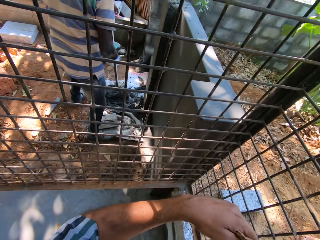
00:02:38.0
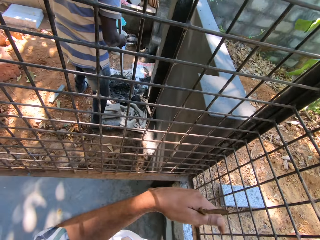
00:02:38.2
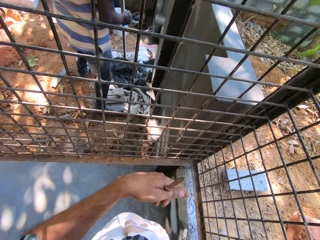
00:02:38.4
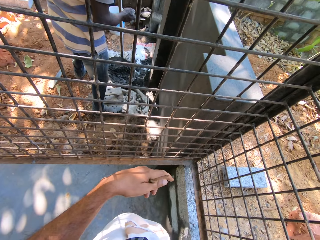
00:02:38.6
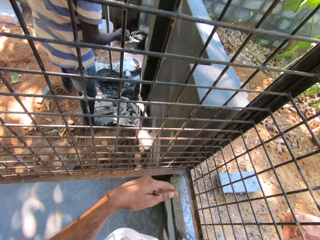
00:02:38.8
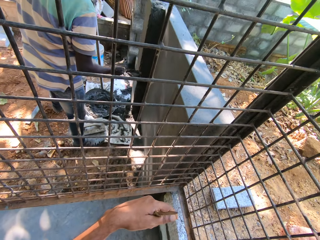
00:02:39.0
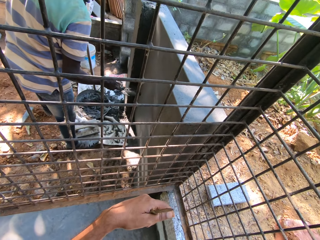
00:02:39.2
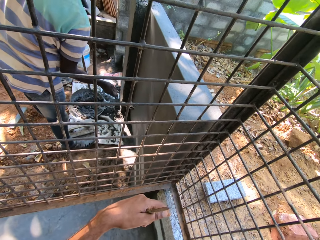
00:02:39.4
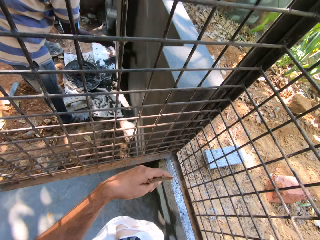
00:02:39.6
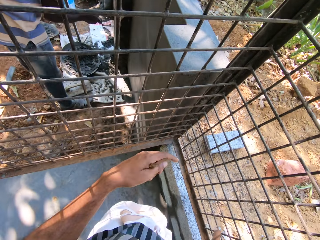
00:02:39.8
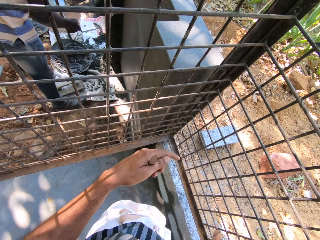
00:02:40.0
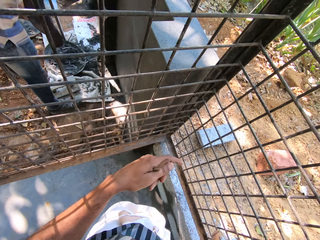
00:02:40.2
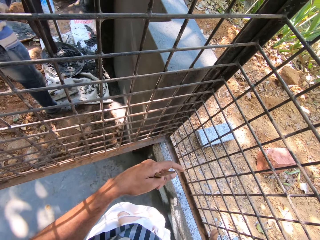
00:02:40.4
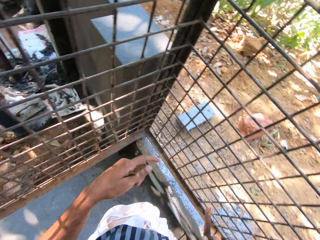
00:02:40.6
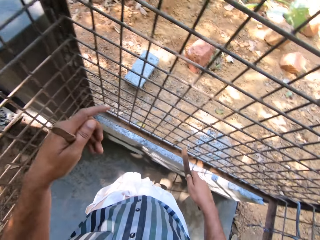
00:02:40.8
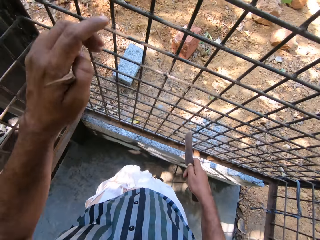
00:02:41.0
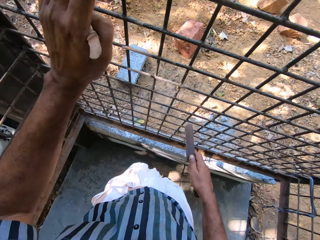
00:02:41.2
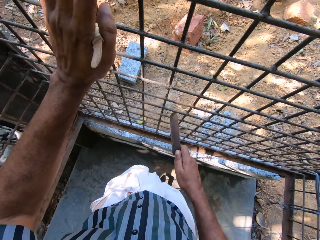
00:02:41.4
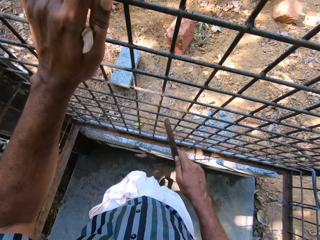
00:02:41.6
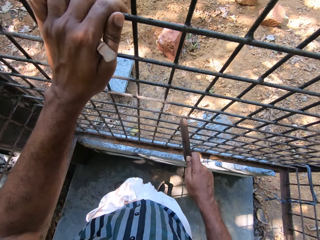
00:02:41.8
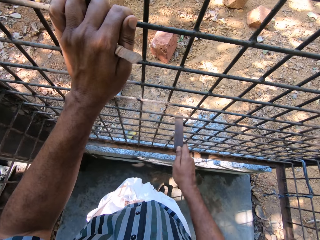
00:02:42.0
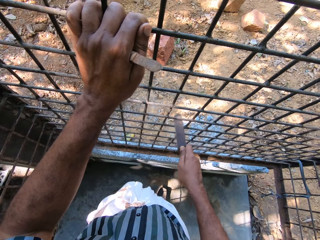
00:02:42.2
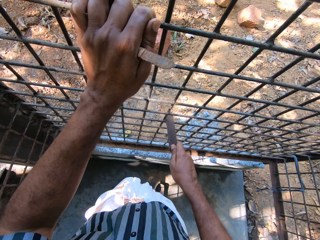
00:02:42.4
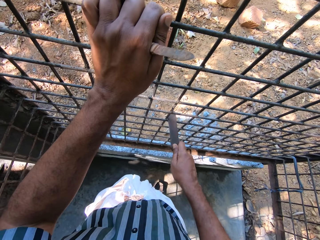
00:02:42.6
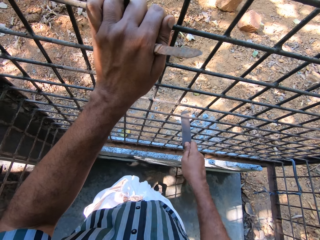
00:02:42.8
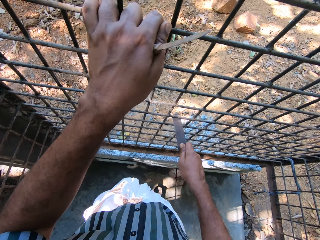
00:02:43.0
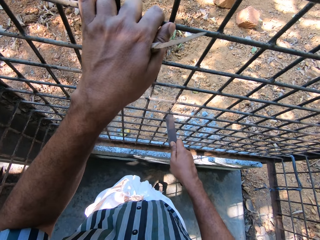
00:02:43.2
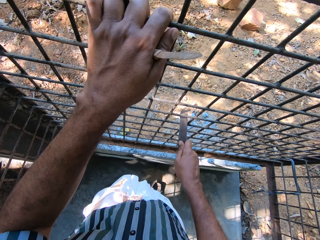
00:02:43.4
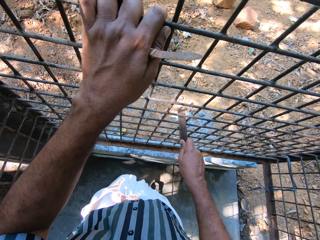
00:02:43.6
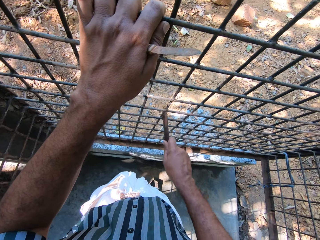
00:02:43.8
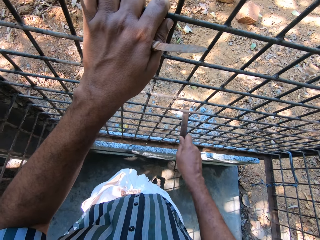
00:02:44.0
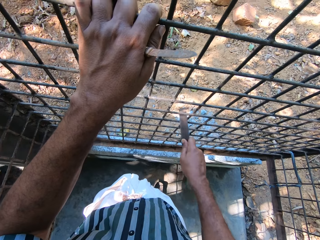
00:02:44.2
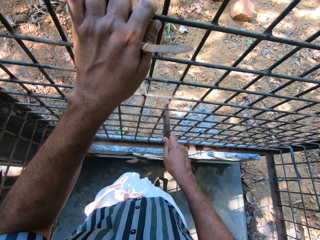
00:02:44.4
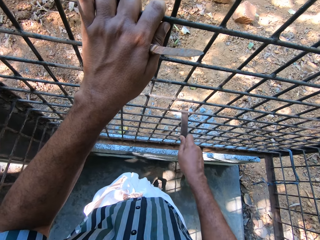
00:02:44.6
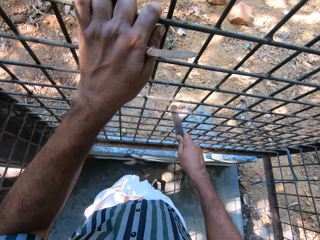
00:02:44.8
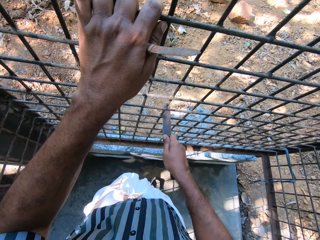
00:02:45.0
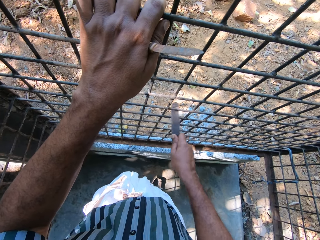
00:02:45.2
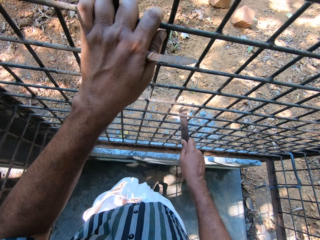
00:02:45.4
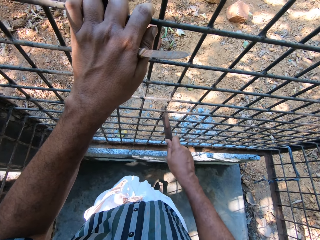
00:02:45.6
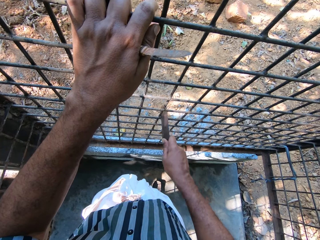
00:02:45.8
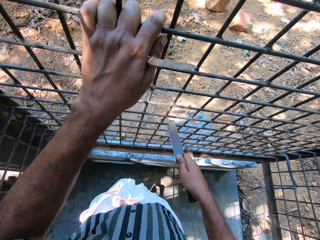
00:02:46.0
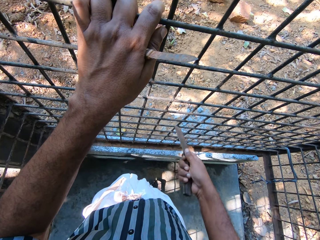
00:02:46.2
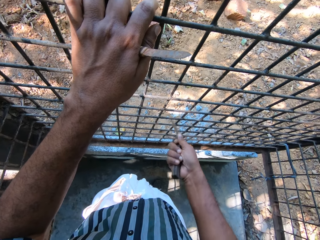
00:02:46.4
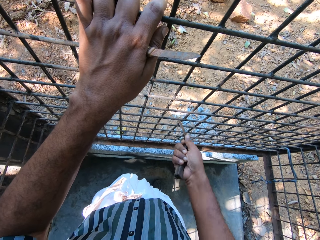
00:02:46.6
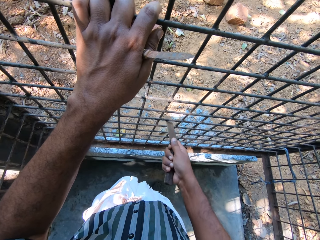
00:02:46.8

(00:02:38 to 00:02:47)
The man applies the mortar with the hand trowel in his right hand on the fence. The camera wearer holds the mesh gate with his left hand and scrapes the mesh gate with the scraper in his right hand.

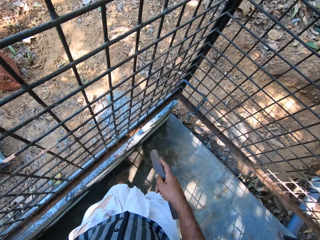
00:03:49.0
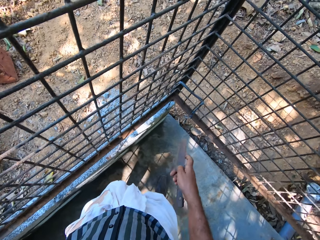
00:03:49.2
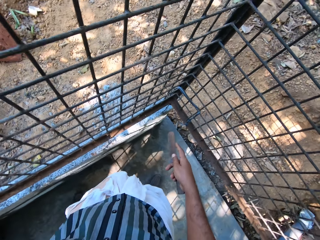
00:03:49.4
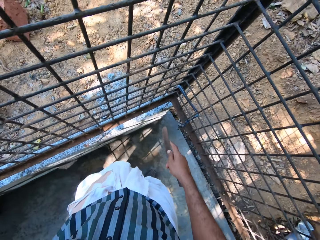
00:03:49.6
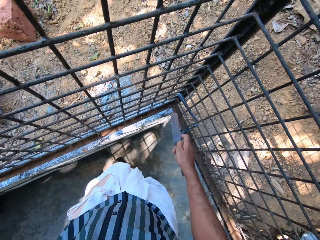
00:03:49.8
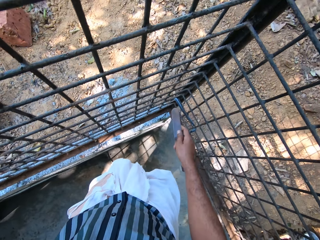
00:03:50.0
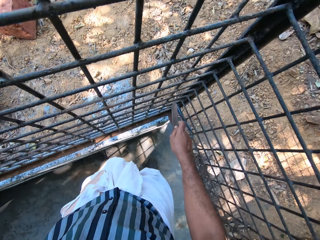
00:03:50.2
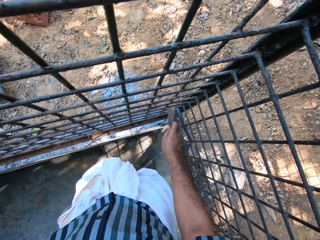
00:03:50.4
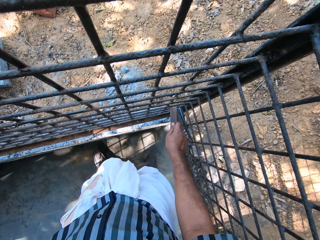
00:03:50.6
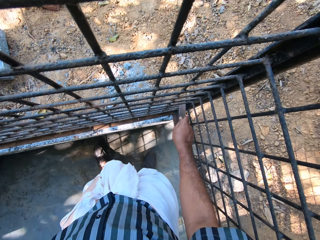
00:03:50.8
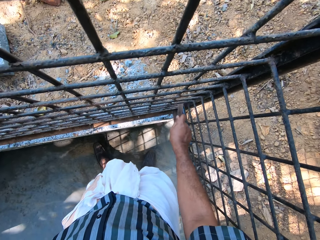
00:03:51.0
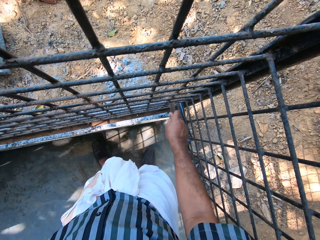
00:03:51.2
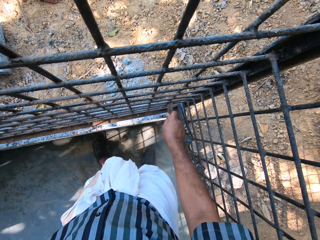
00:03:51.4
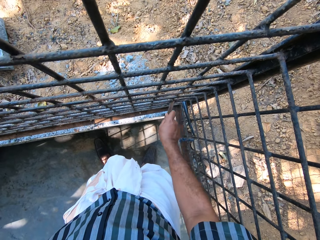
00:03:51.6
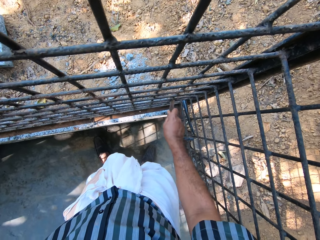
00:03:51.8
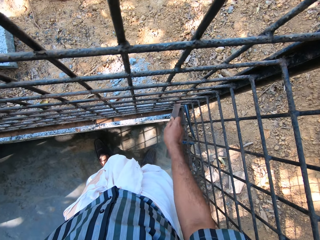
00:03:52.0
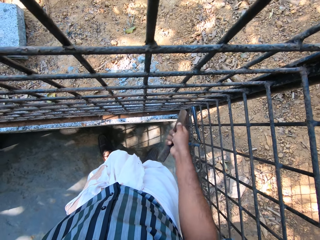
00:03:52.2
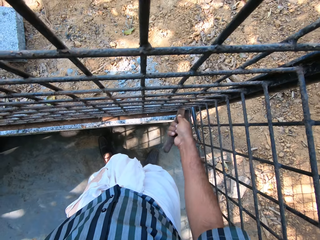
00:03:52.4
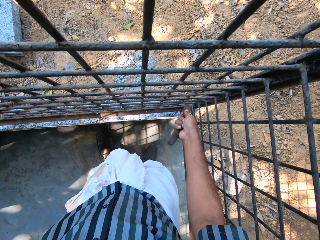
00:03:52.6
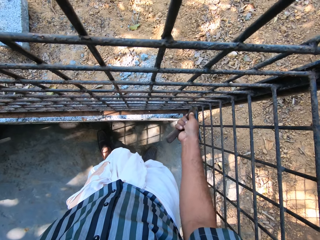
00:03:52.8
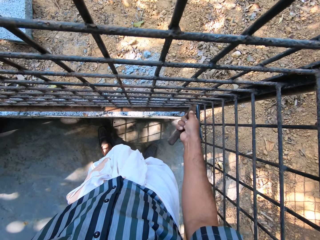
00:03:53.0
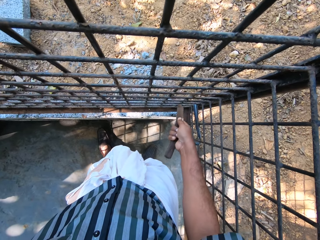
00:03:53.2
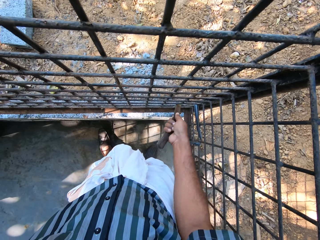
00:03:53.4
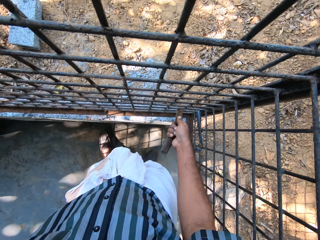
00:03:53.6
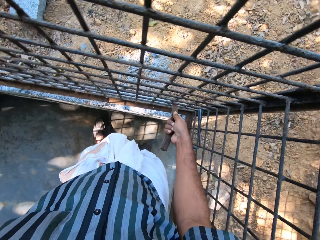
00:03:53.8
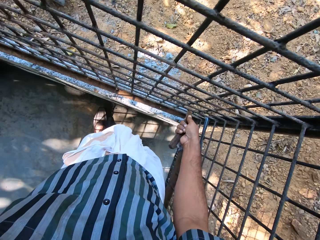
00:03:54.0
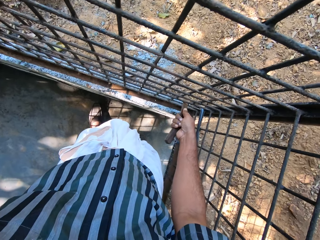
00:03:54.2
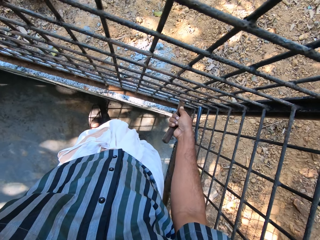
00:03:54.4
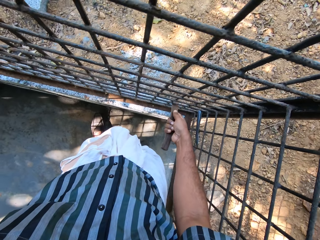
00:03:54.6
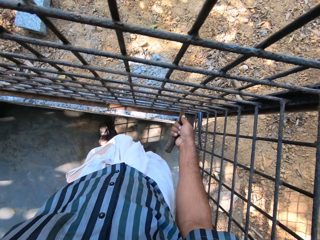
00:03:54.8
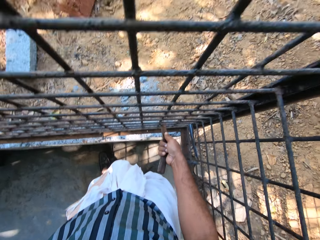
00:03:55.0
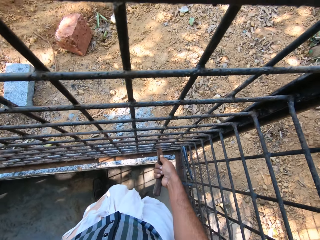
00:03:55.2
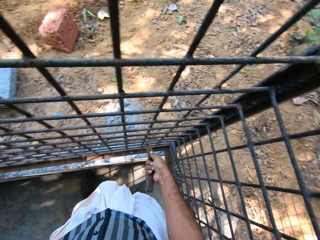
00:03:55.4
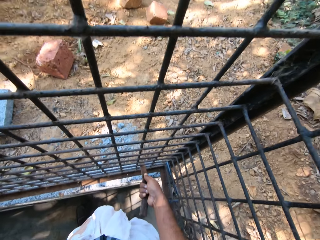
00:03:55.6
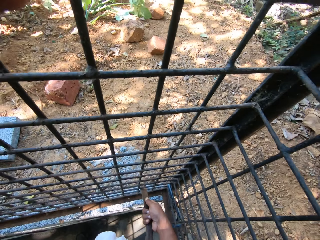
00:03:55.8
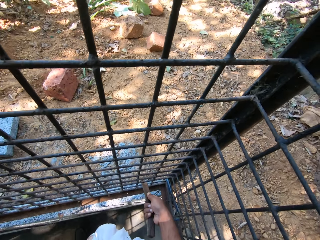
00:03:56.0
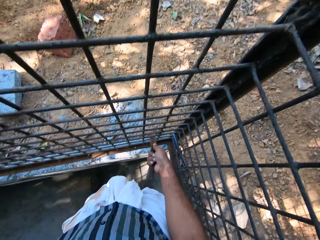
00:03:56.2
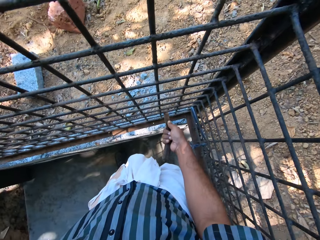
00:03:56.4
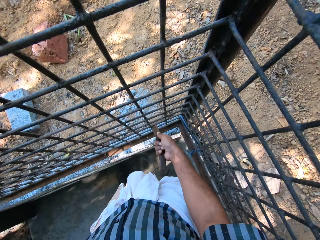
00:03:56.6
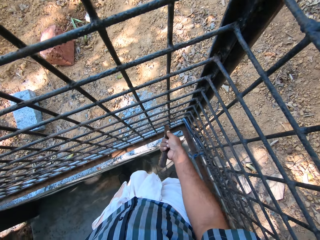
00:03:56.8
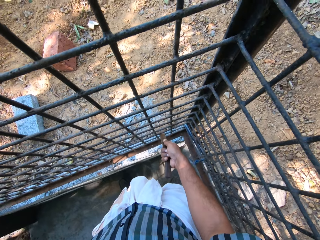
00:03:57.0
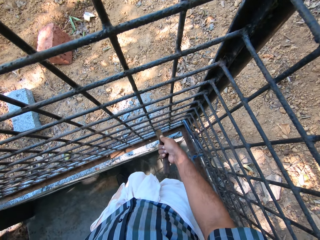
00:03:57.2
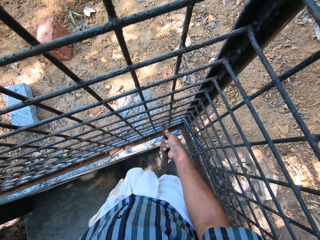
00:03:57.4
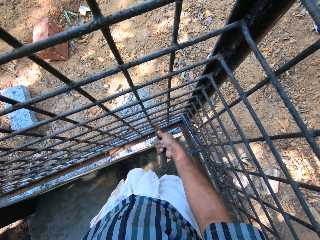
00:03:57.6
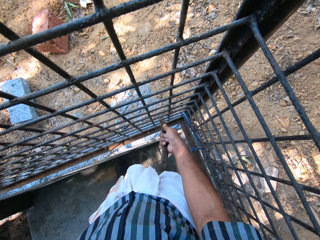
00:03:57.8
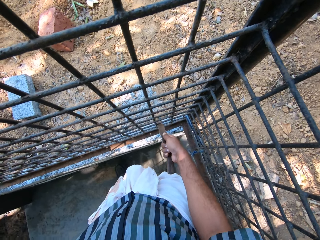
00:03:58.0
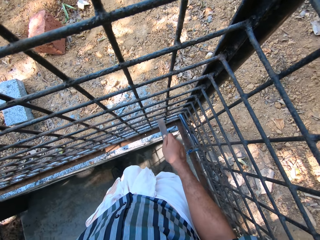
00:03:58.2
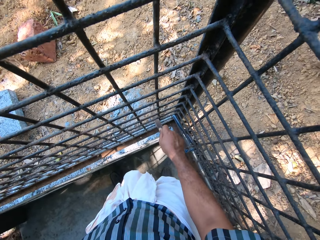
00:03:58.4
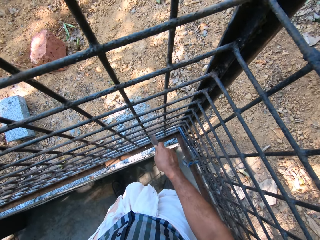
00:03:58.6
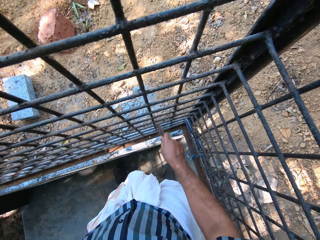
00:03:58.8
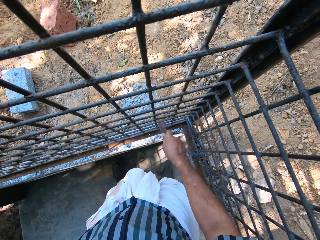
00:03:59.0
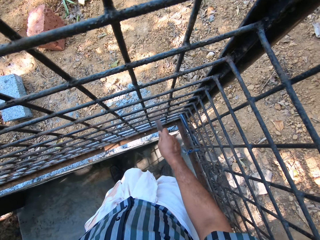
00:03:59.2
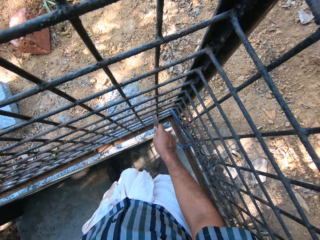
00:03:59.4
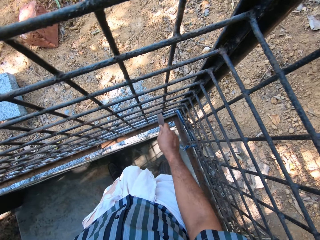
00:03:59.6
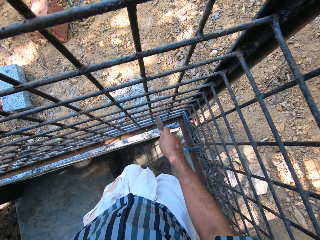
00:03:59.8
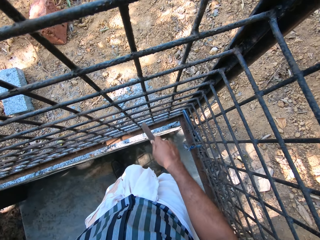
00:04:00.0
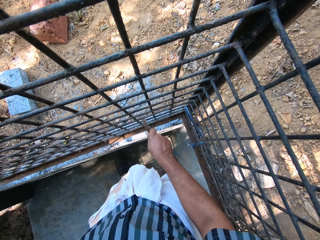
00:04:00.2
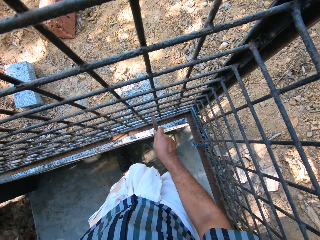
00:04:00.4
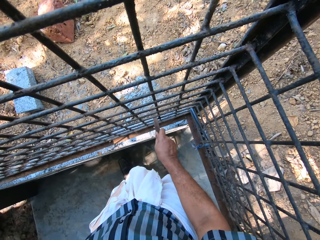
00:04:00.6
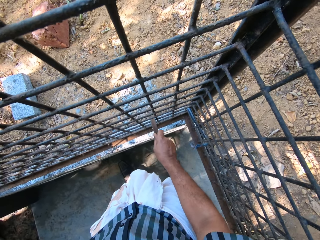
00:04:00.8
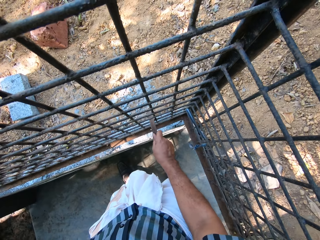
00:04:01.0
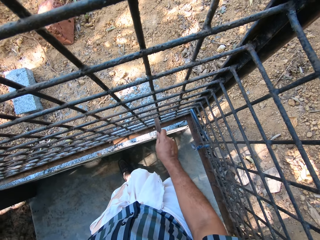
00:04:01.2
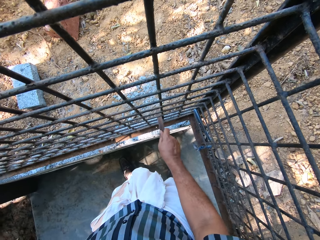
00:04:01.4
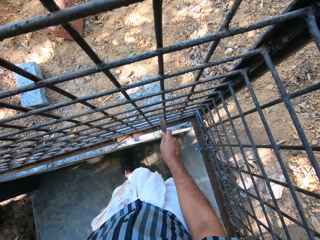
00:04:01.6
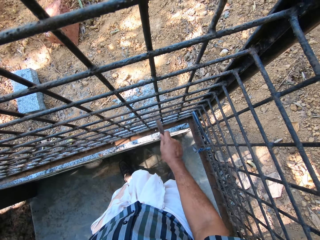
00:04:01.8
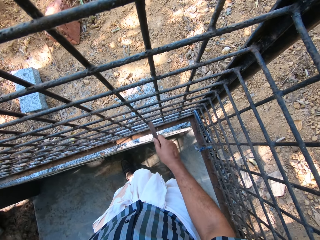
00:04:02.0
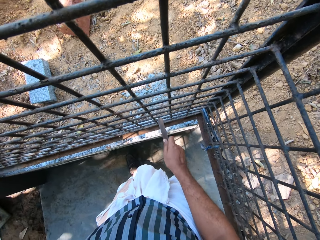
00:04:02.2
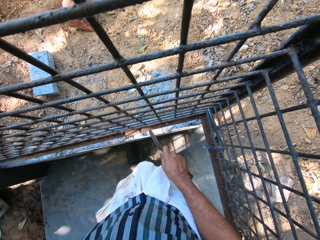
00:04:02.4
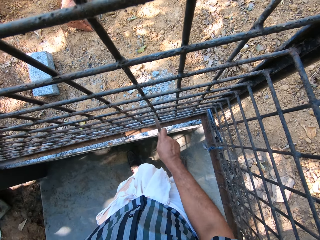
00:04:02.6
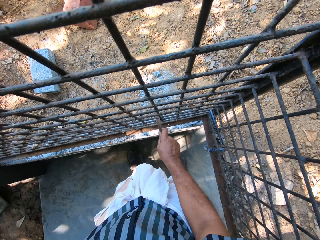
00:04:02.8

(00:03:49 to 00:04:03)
The camera wearer scrapes the mesh gate with the scraper in his right hand.
